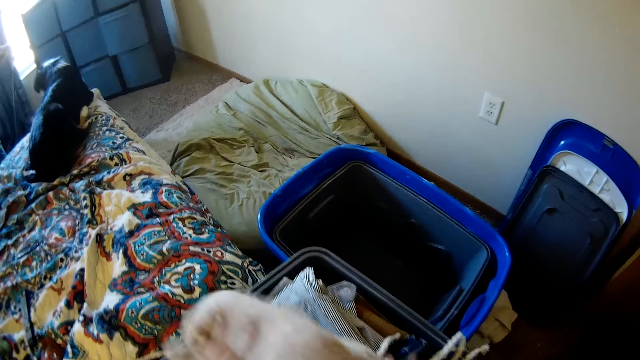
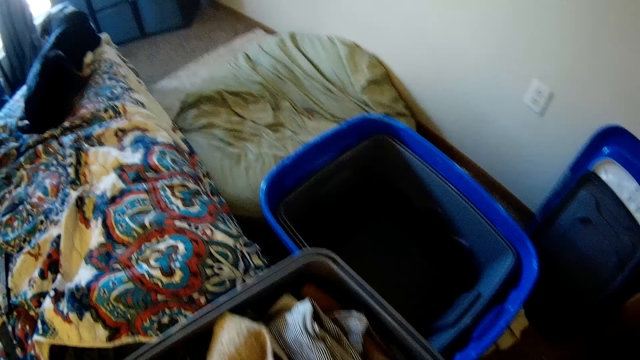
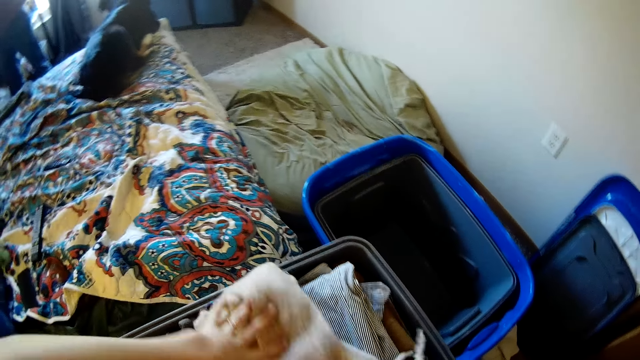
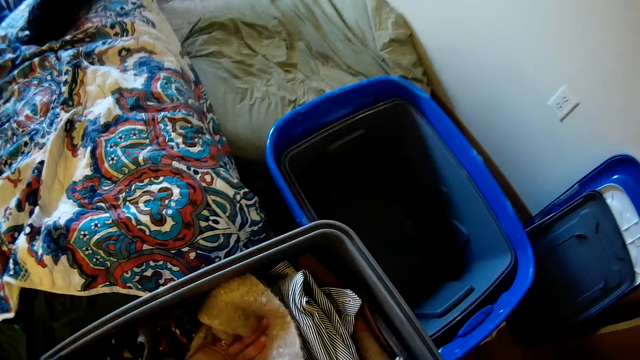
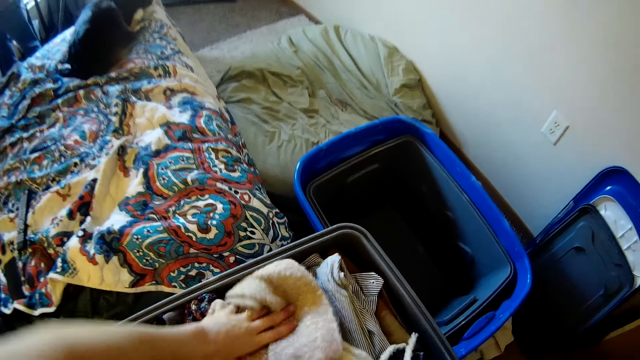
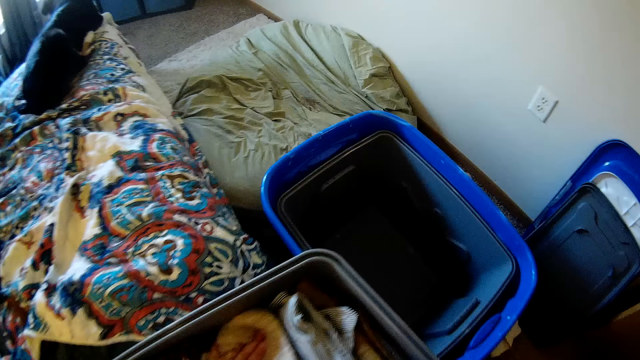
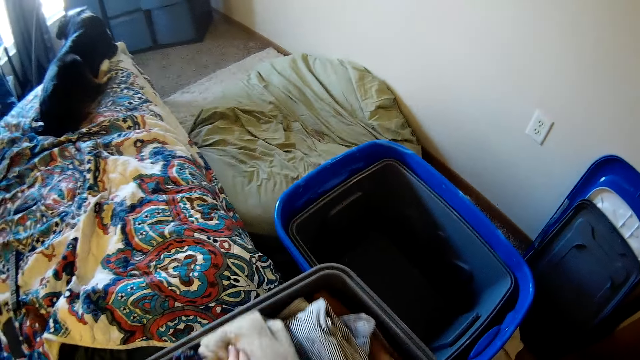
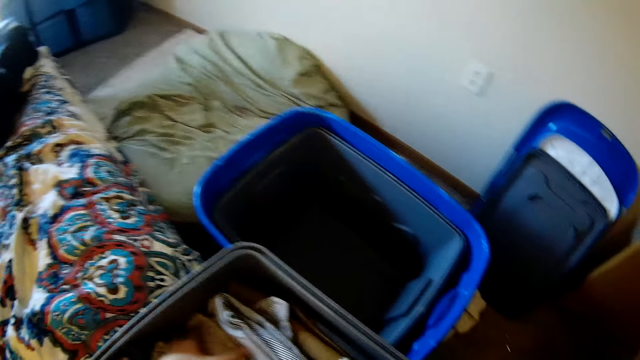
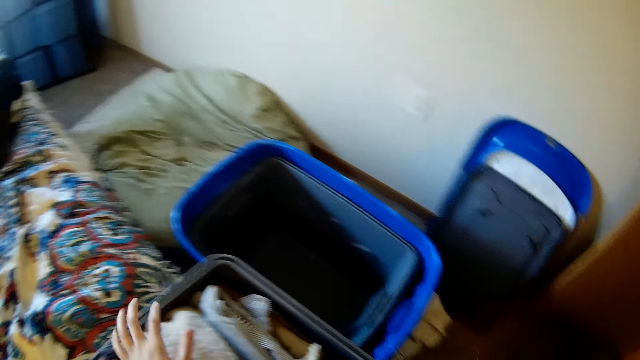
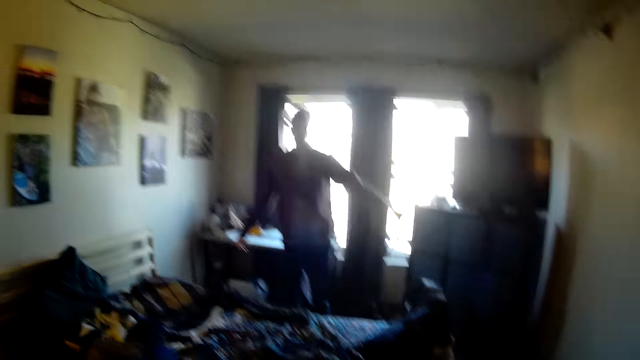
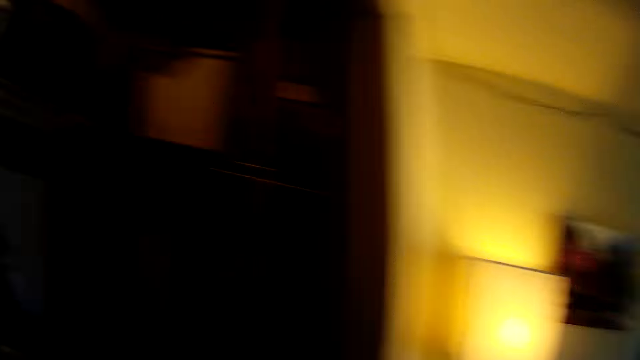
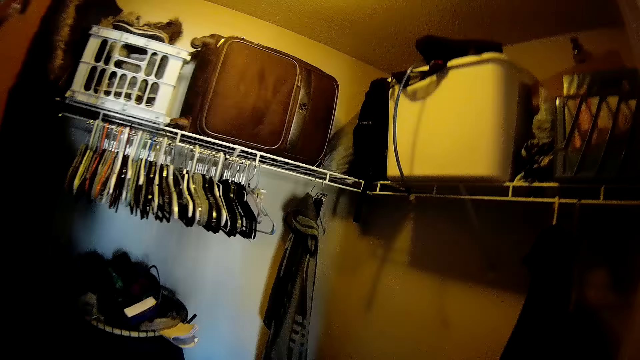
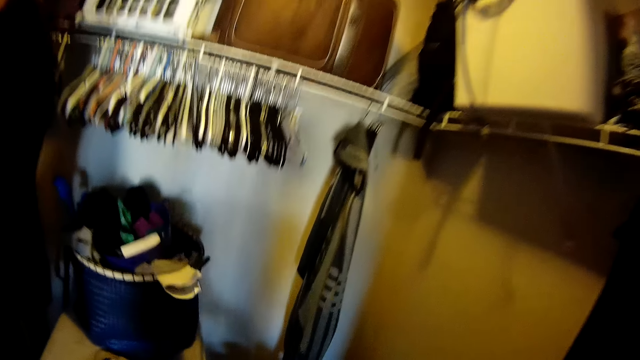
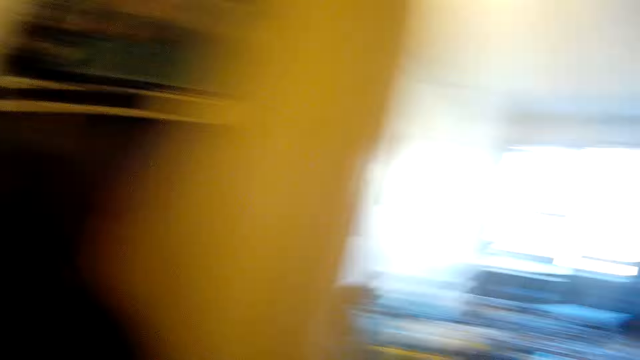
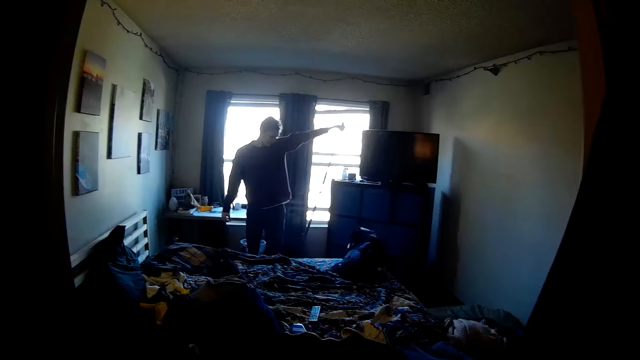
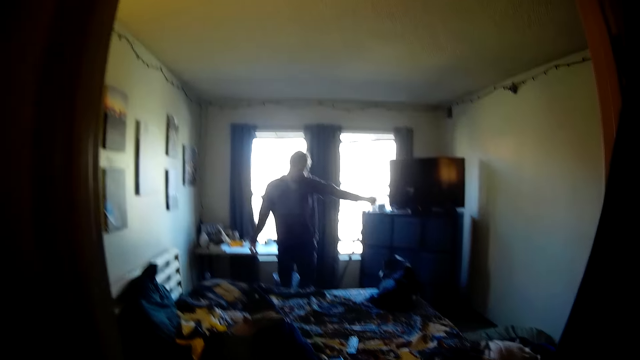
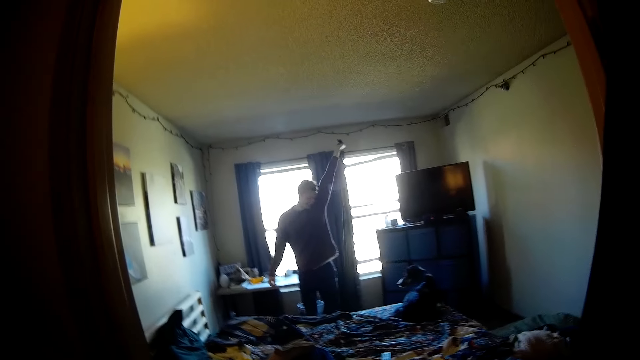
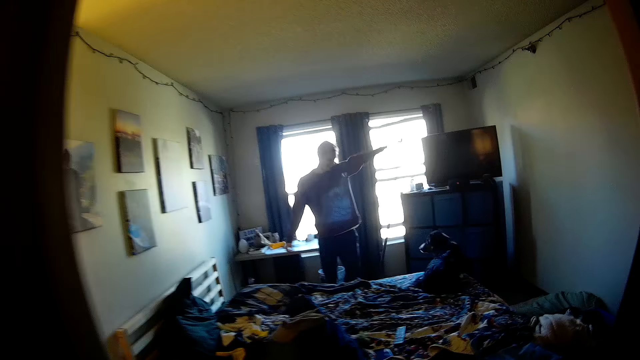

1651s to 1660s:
The camera wearer puts a sweater into a clothes bucket. They press down the sweater onto the bucket. They turn around. They look around the house. A man stretches his hands. The man pulls a piece of a stretching material up and down. The camera wearer looks at the man. The man stretches his hand again.

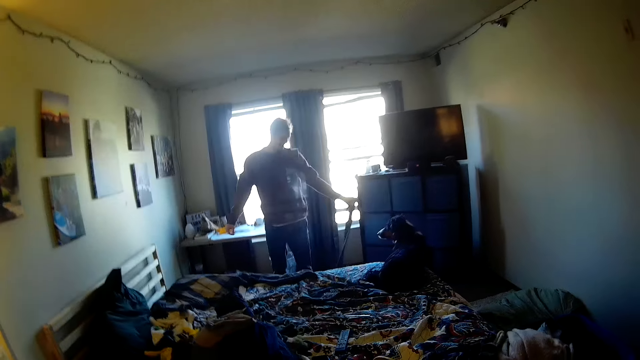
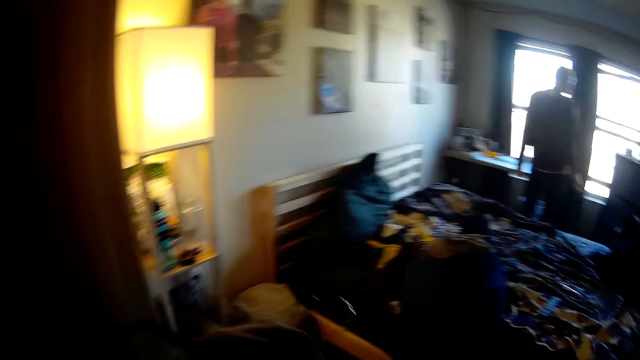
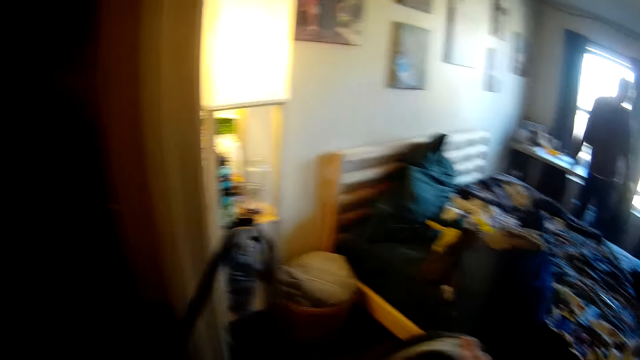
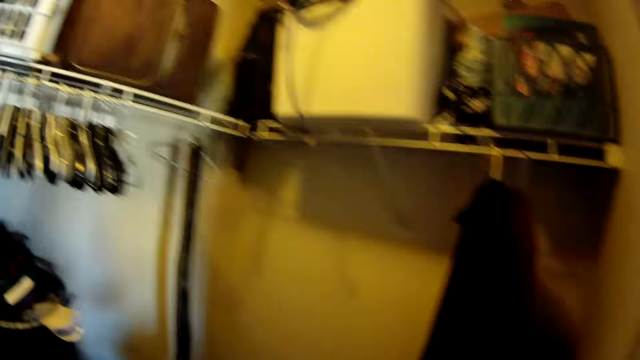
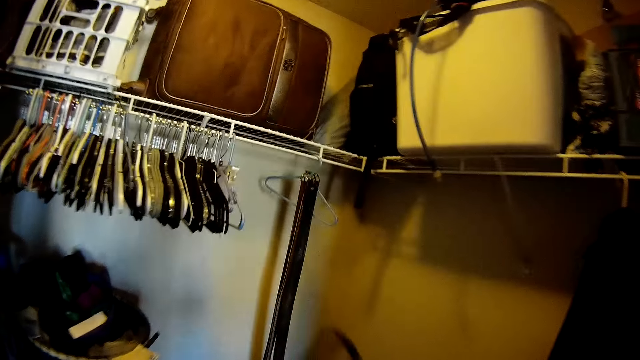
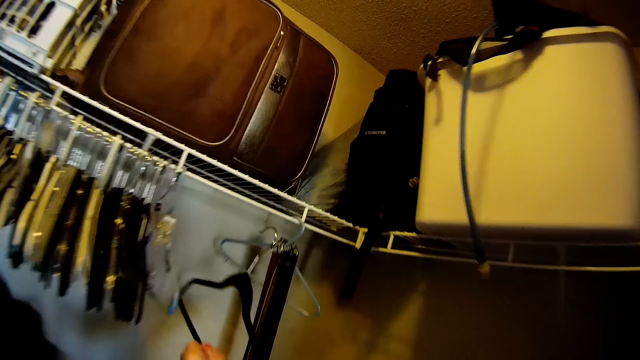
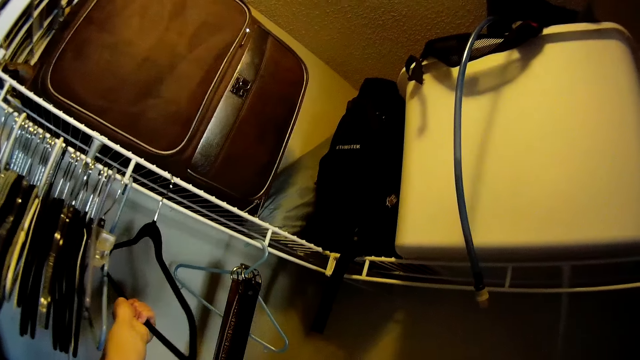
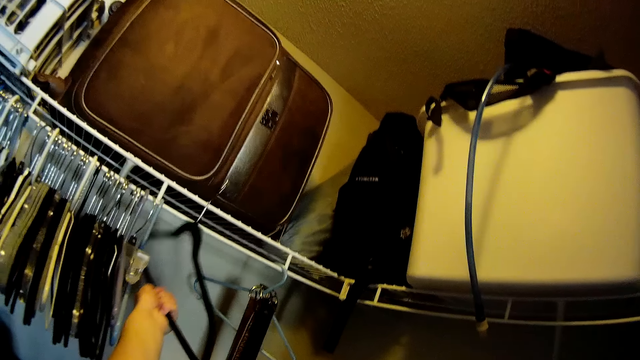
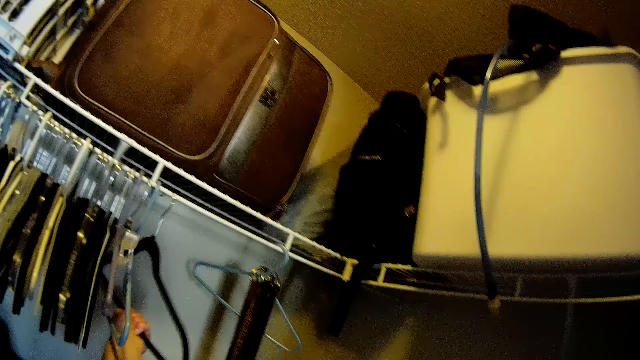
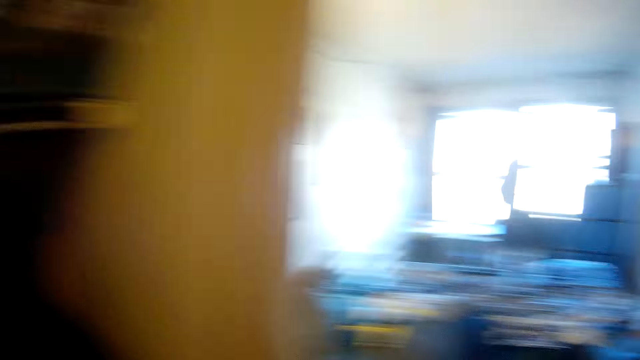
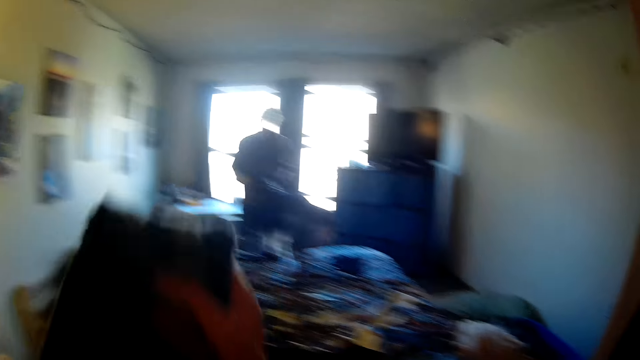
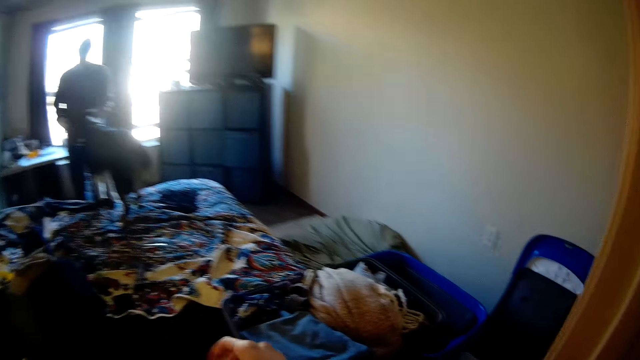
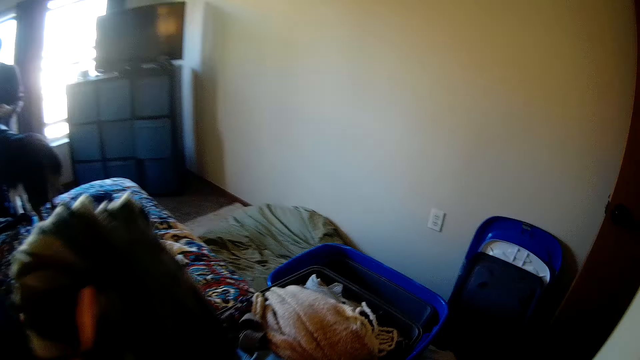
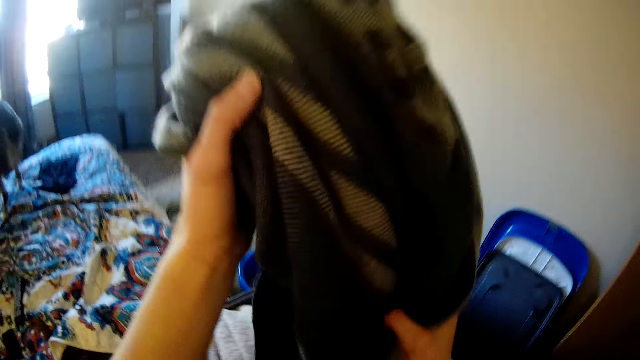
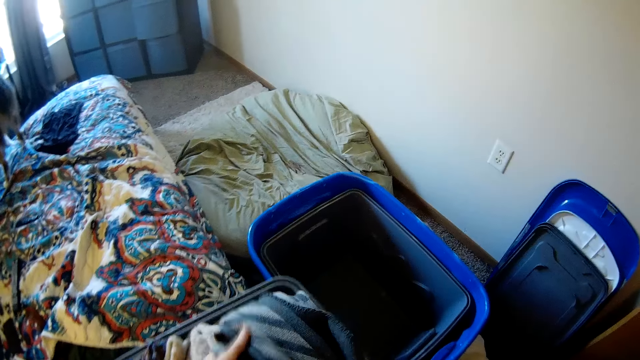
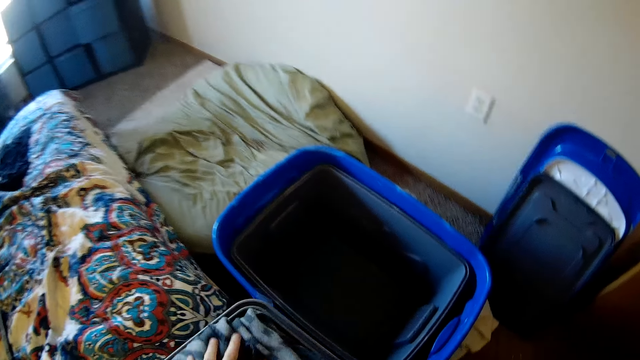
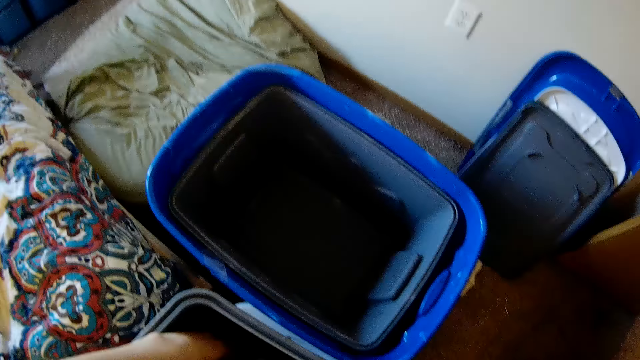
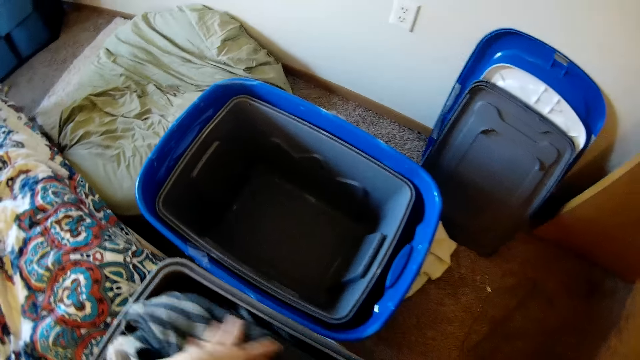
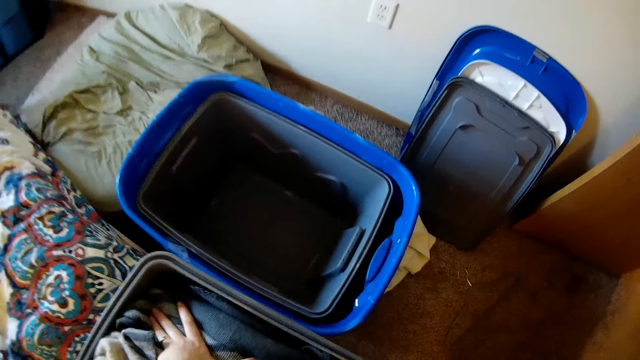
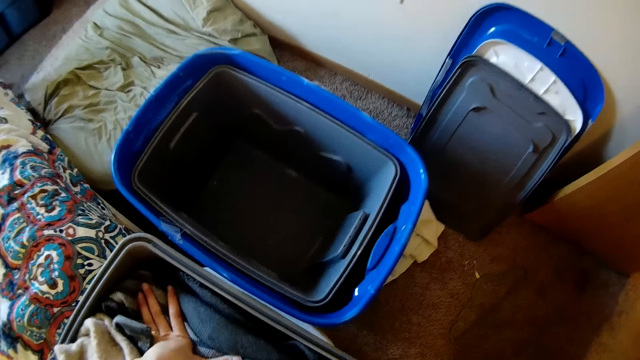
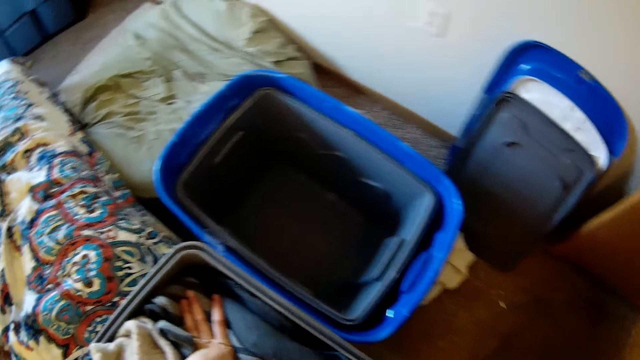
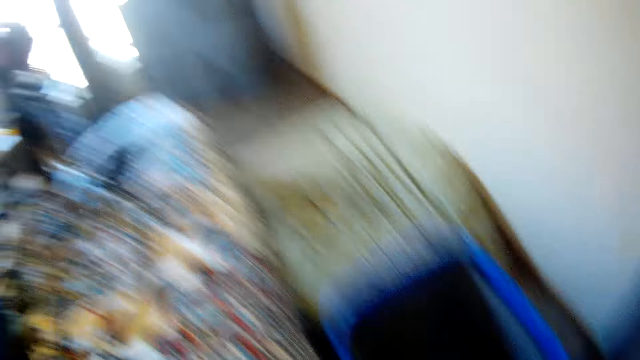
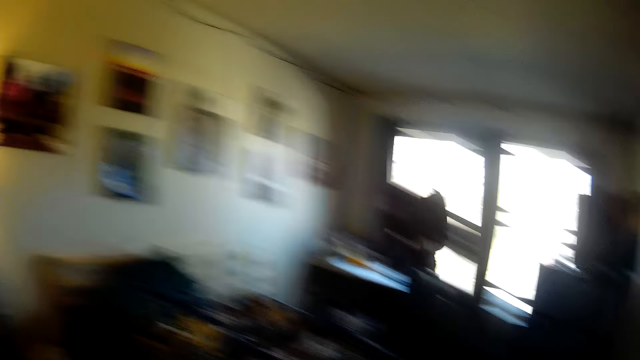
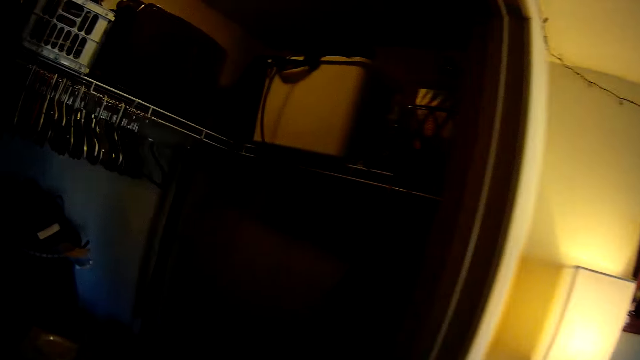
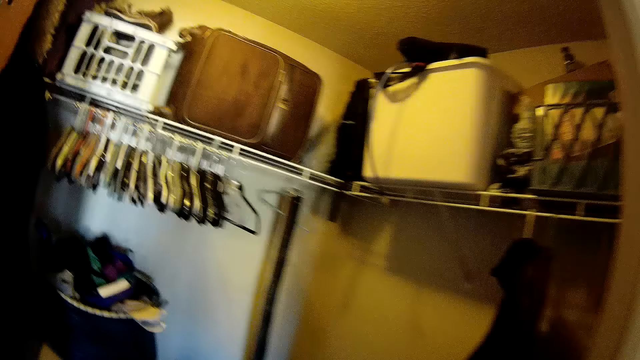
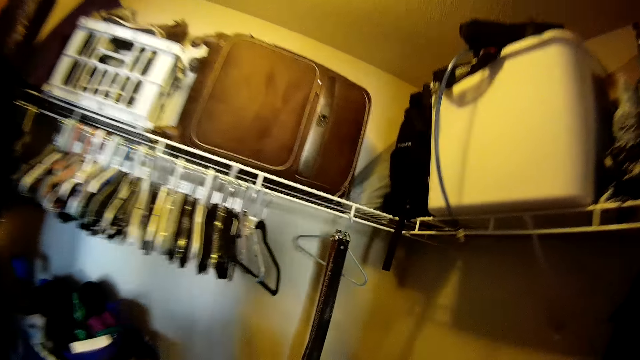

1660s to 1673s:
The camera wearer holds a hanger. They pick up the clothes hanger. They walk towards a clothes rack. They look around the house. They put the hanger on the clothes rack. They look around the house. A man plays with a dog. The camera wearer picks up a cloth. They fold the cloth. They place the cloth in the storage bucket. They press down the cloth in the bucket. They walk towards the clothes rack. They look around the house.
